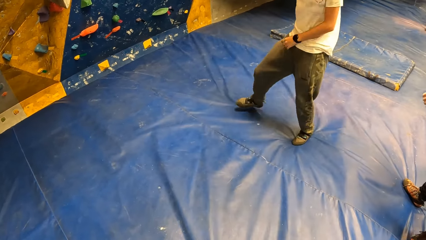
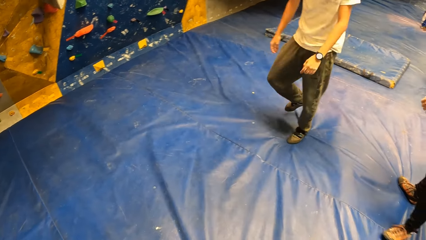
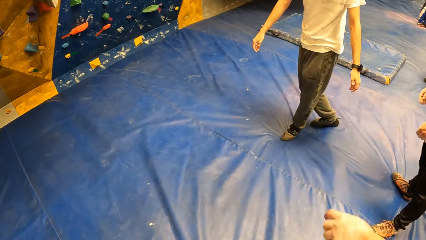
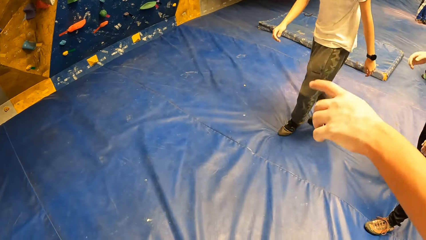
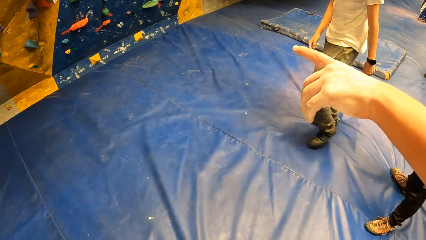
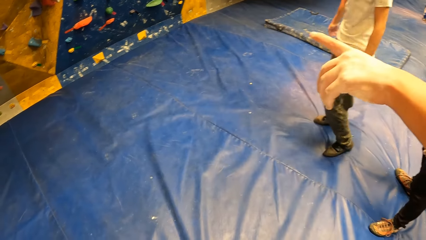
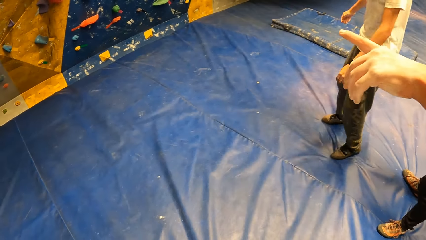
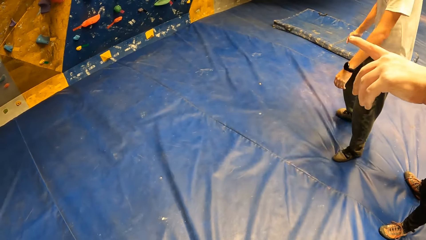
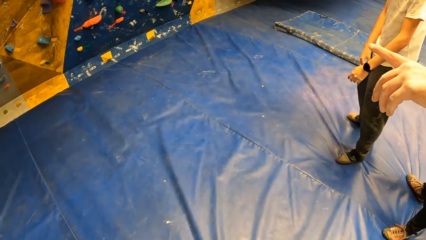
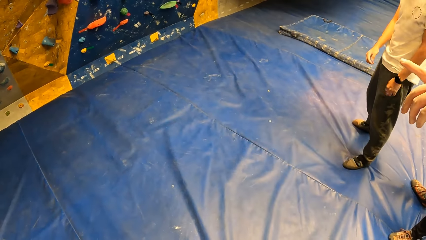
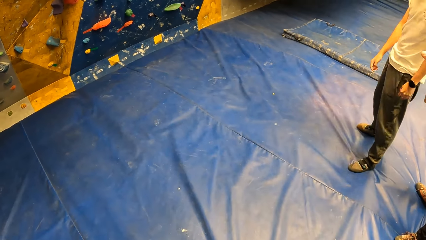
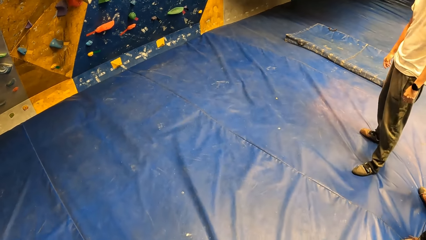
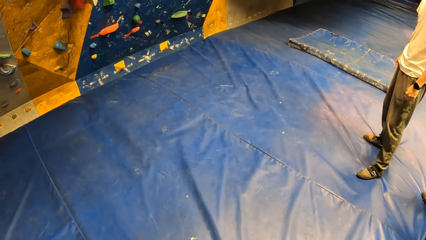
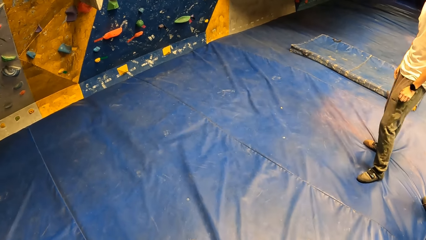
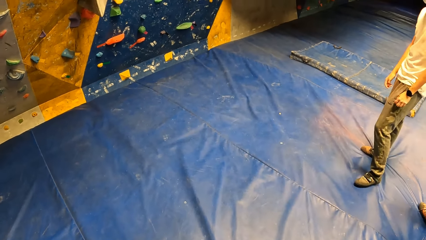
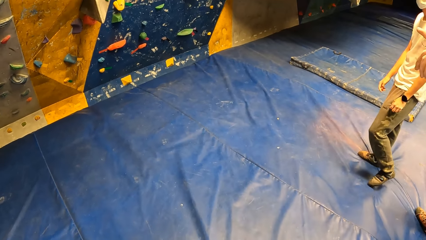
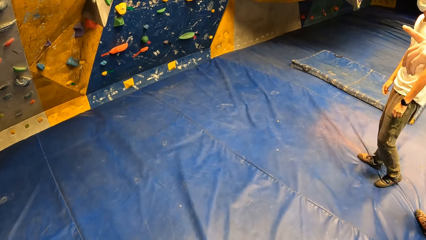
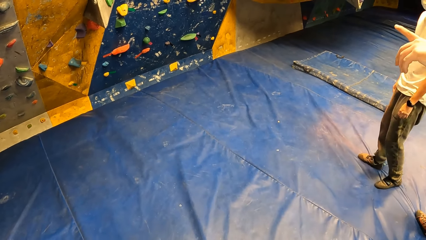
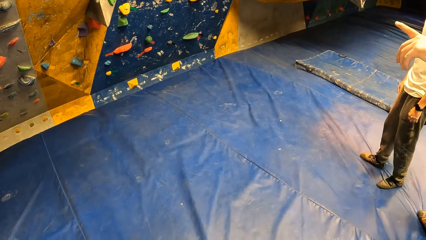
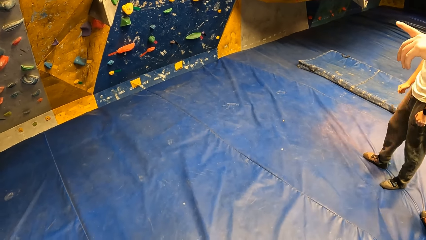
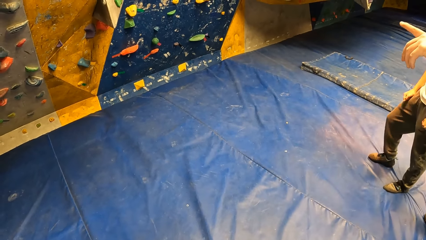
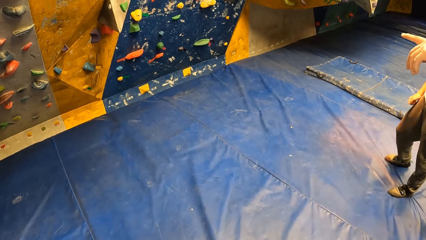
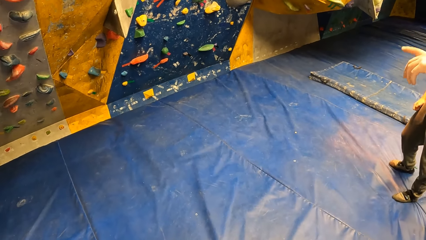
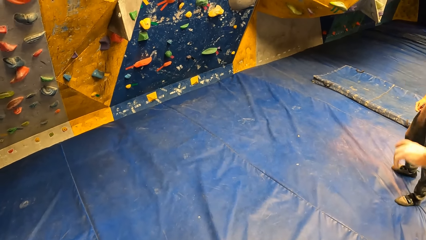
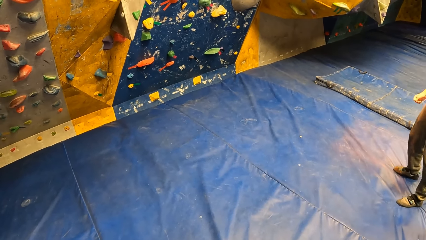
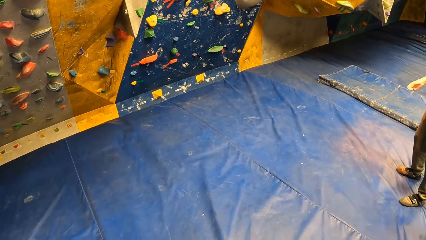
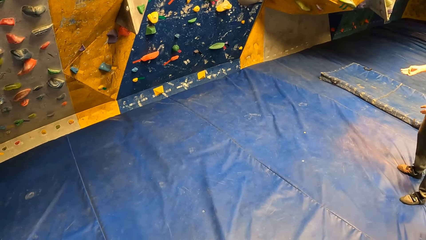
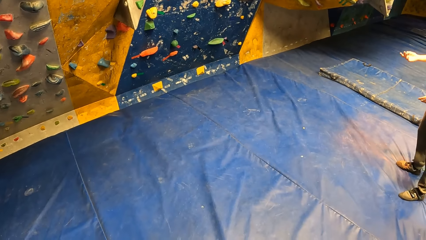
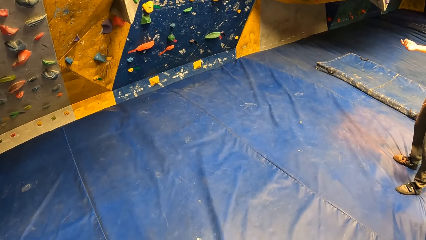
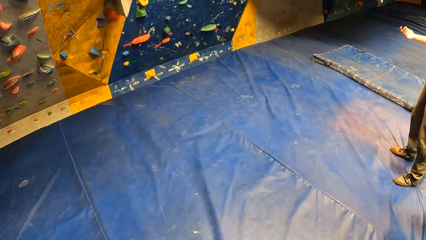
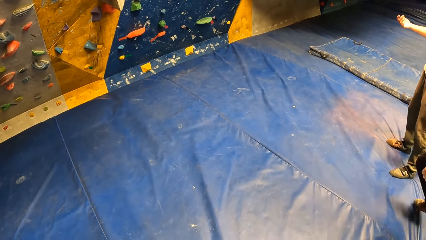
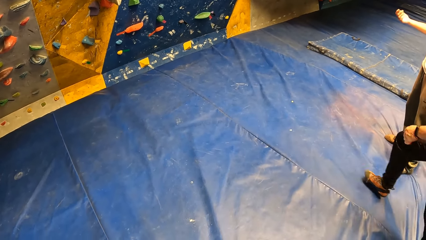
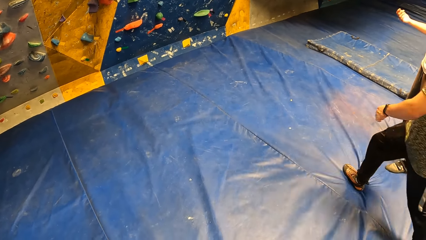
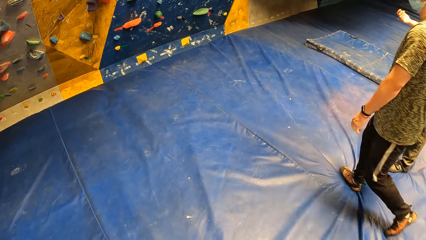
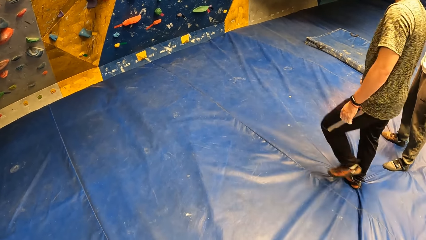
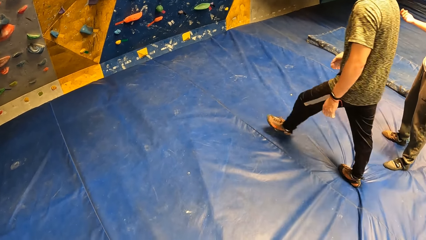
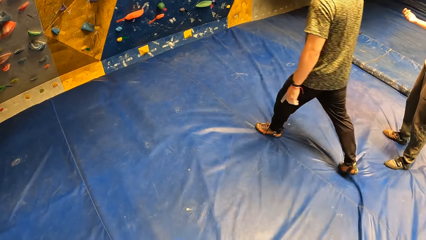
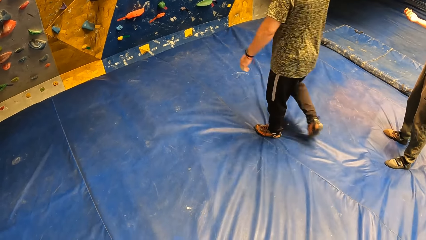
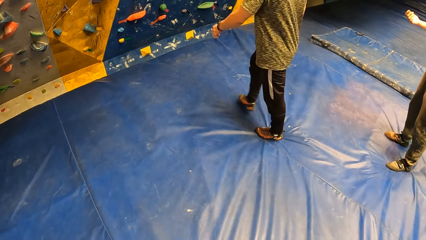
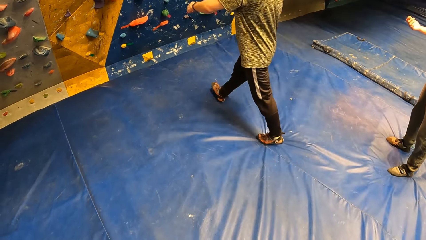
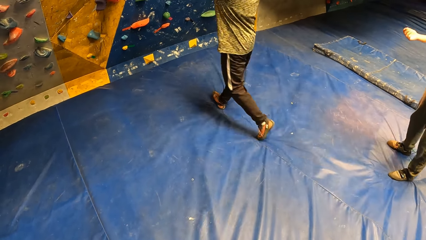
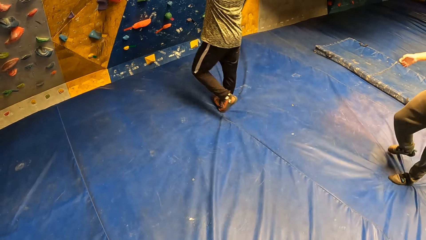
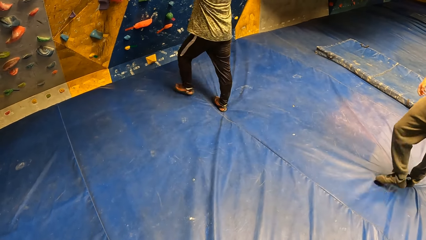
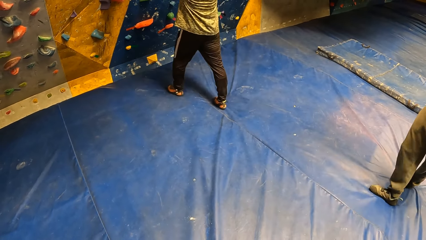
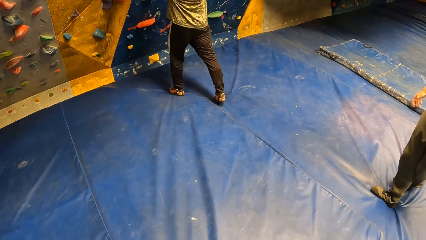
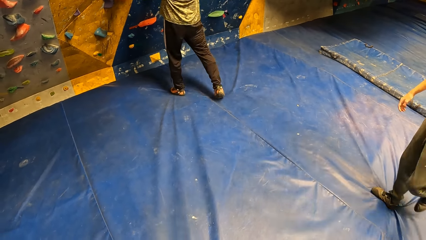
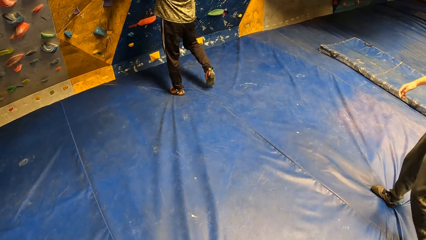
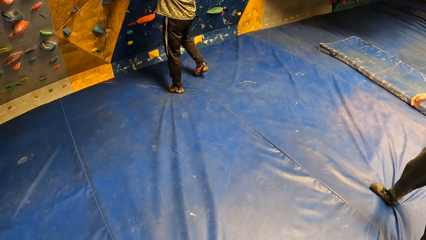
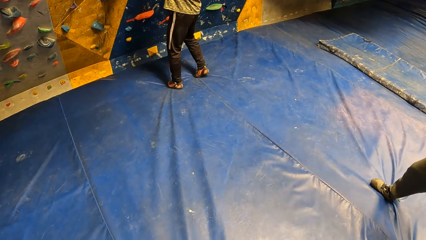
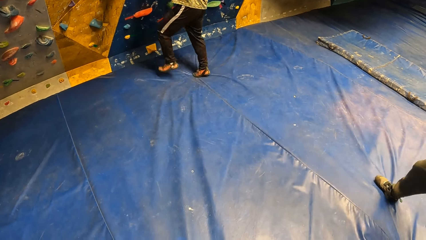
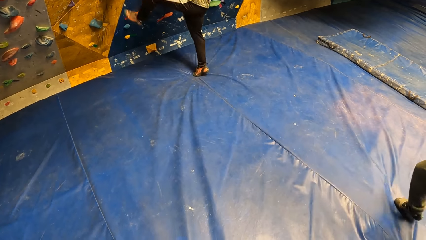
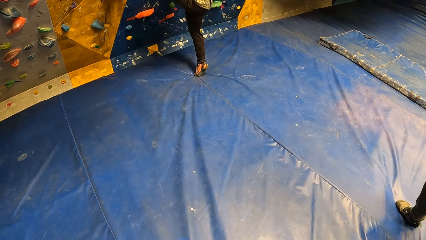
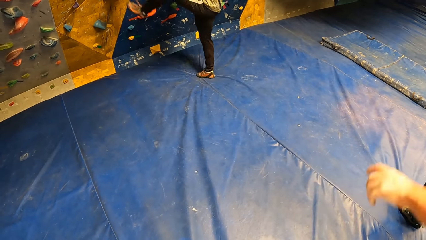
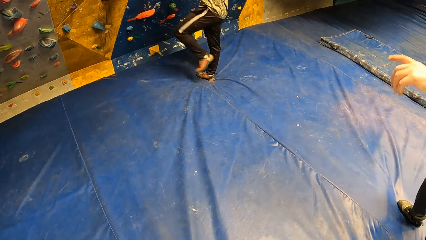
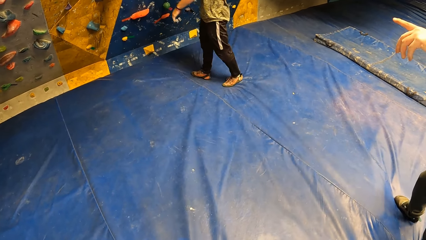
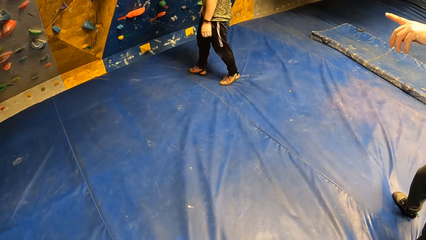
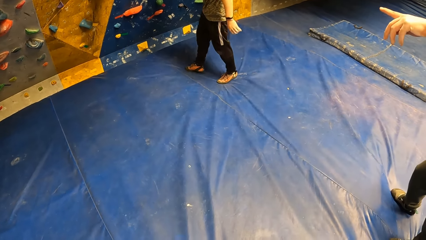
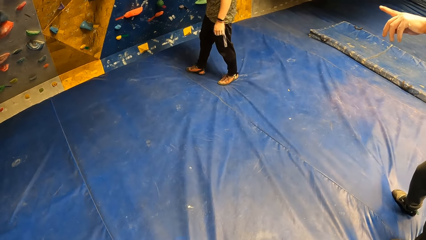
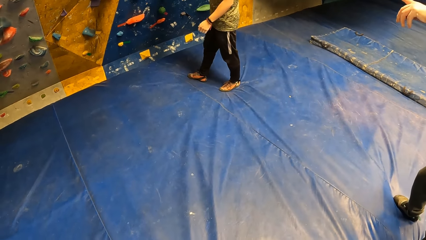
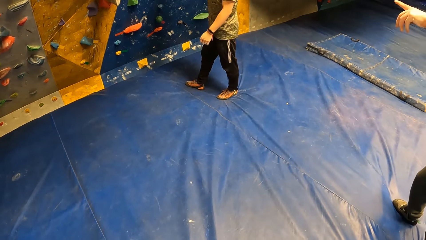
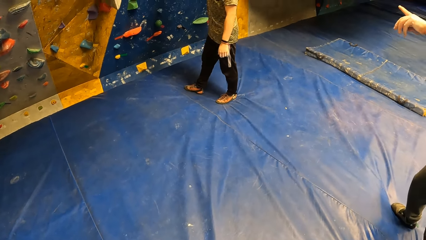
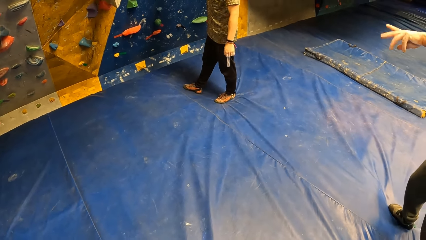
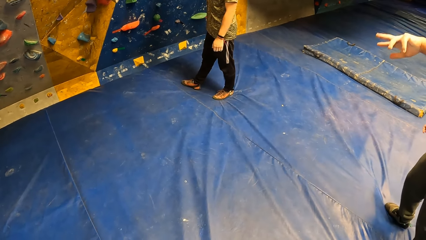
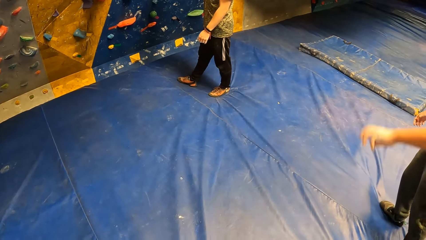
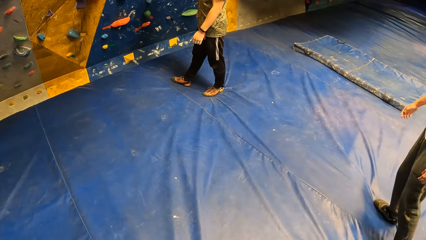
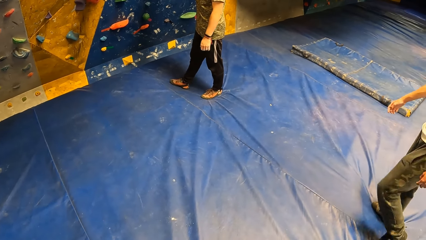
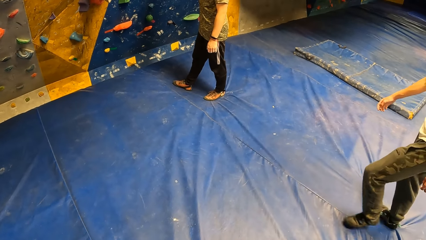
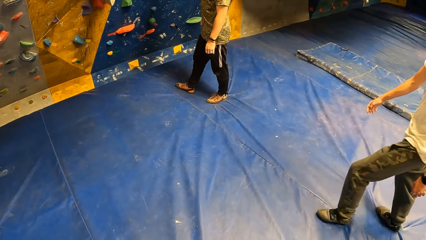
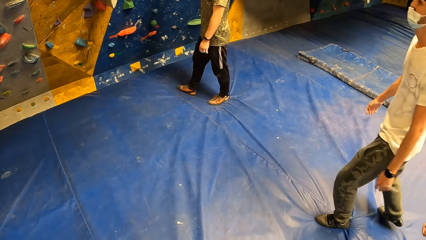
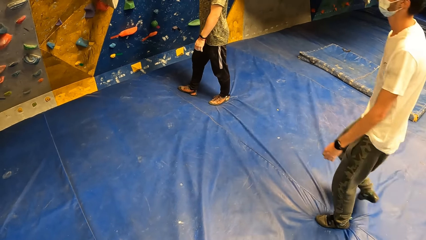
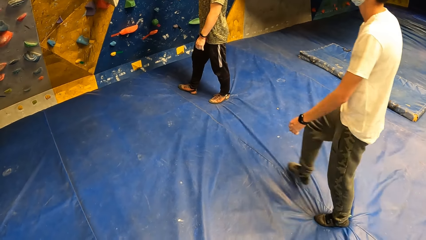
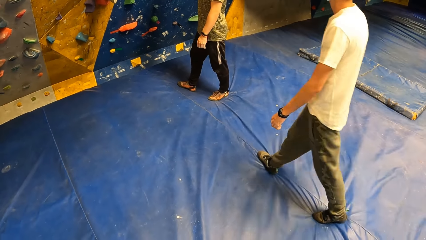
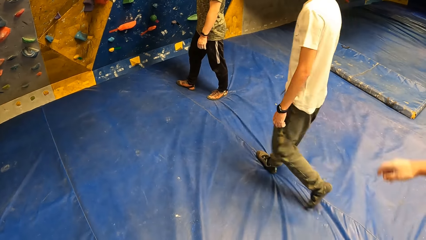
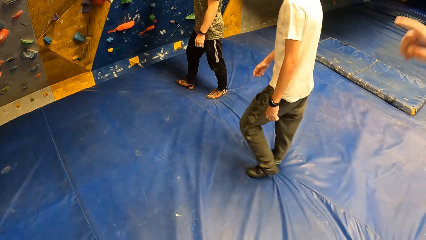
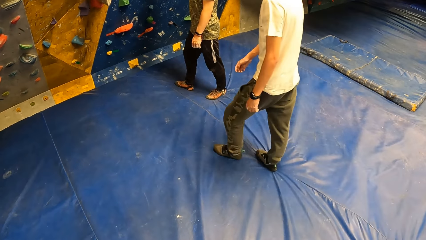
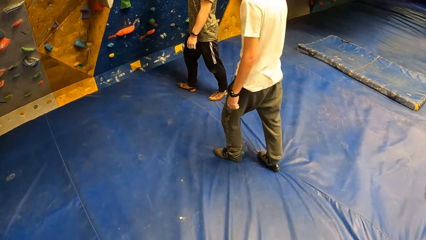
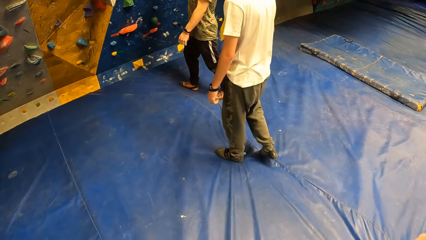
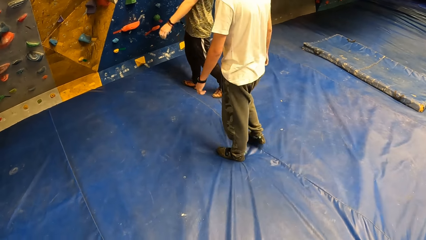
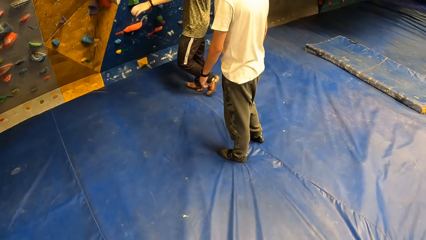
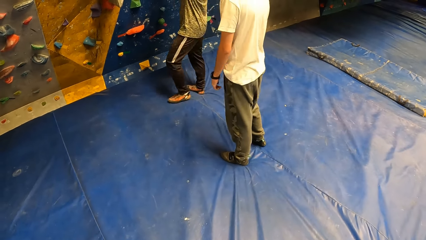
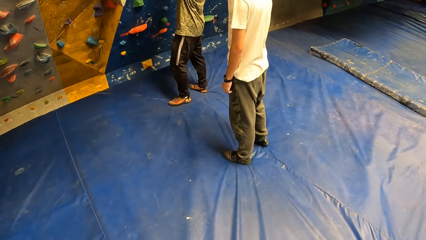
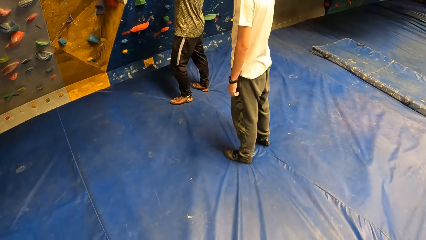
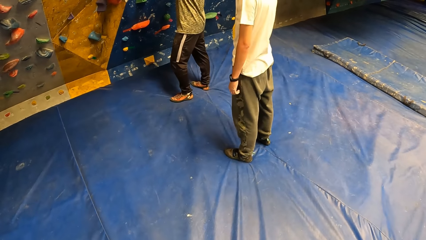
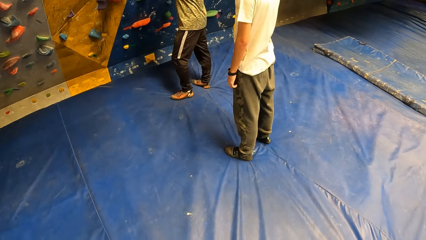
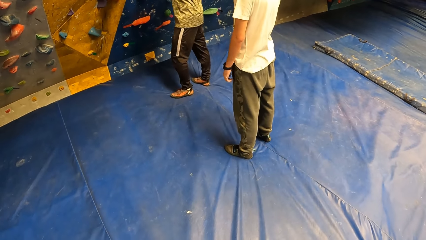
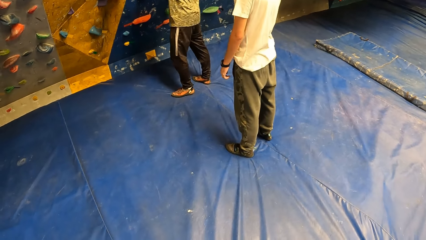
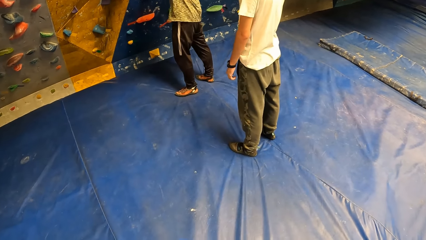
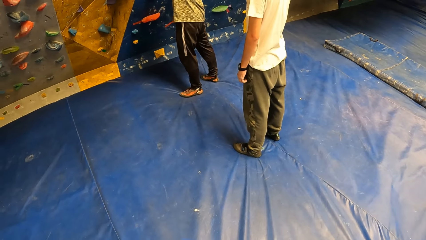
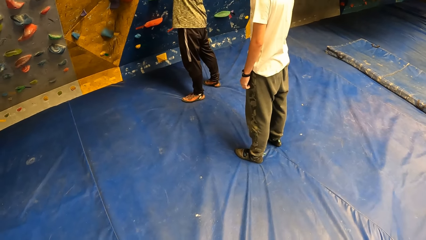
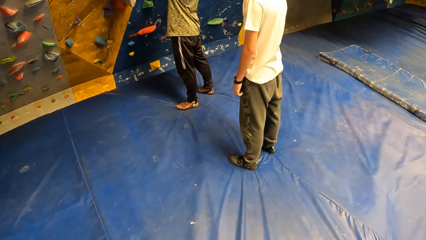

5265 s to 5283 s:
A man moves in the room. Another man points at something. The second man drops his hand. A third man walks to the wall. The third man touches the wall, climbs the wall and drops the leg. The camera wearer points at something. The first man walks towards the wall. The camera wearer points at something. The third man holds the wall with his left hand. The third man does something on the wall.
